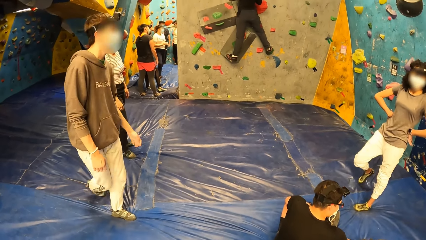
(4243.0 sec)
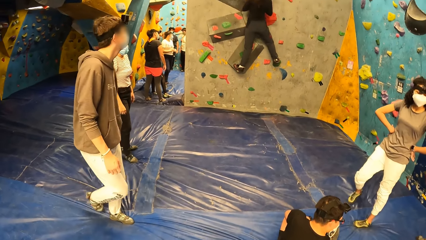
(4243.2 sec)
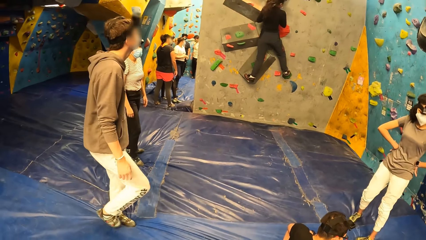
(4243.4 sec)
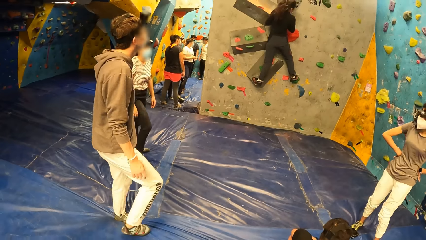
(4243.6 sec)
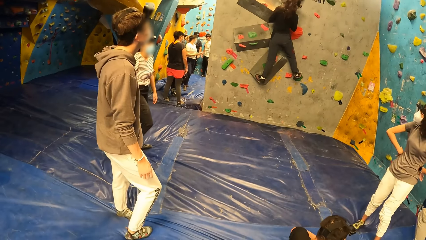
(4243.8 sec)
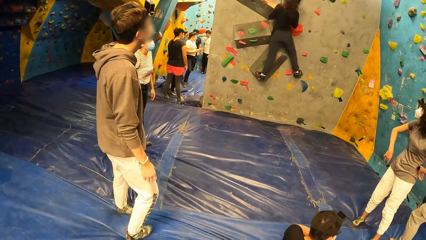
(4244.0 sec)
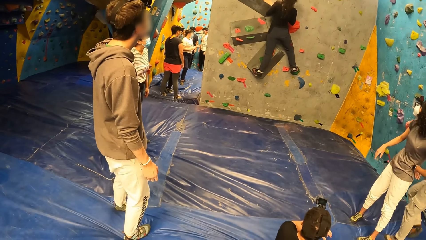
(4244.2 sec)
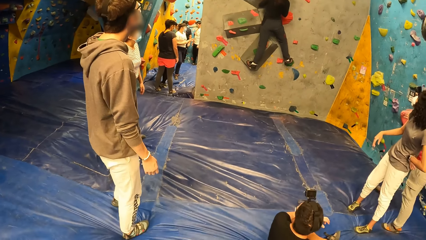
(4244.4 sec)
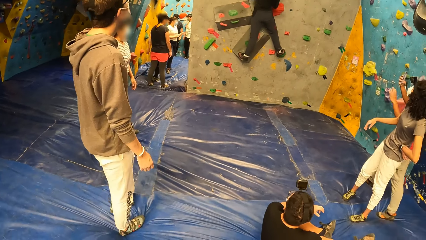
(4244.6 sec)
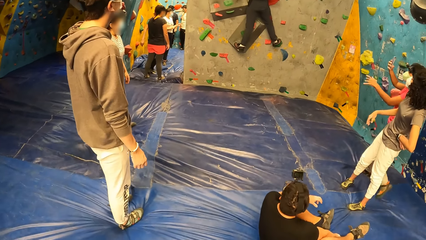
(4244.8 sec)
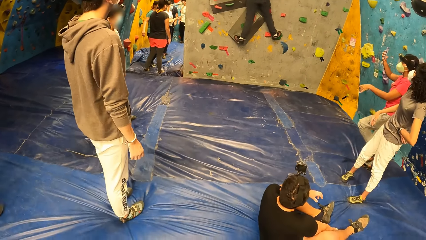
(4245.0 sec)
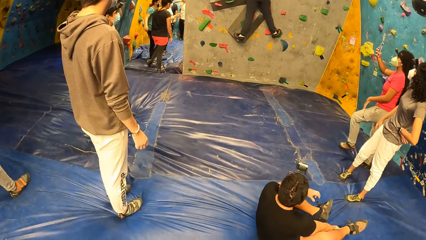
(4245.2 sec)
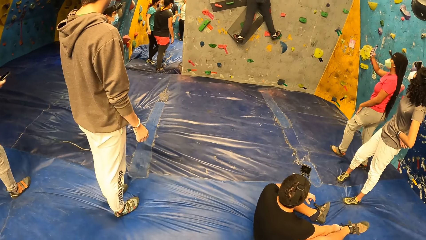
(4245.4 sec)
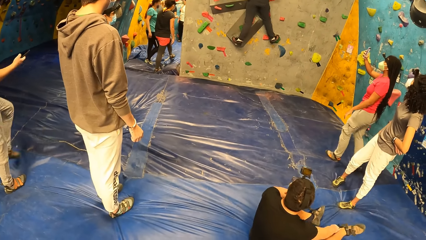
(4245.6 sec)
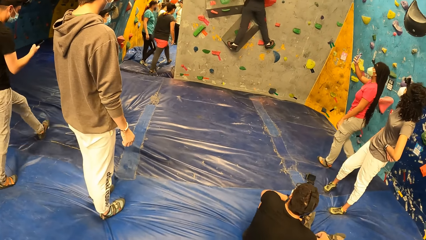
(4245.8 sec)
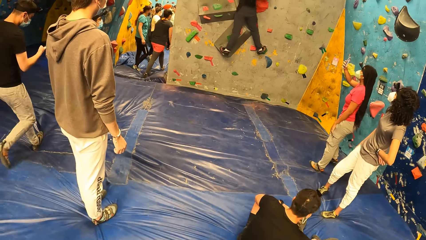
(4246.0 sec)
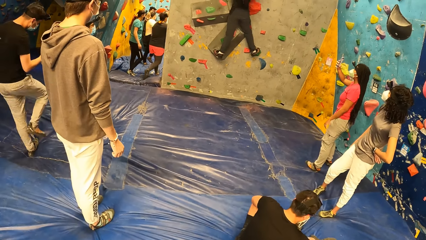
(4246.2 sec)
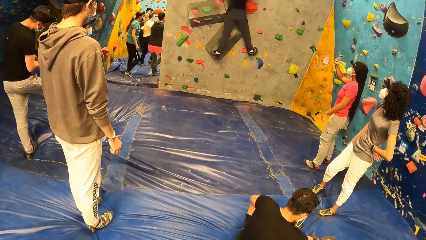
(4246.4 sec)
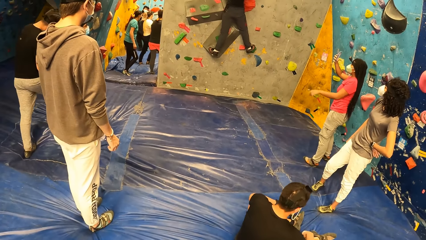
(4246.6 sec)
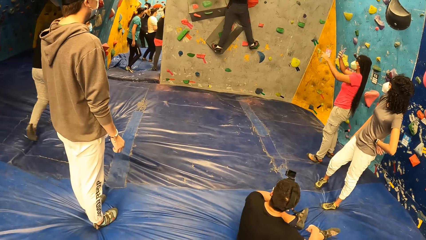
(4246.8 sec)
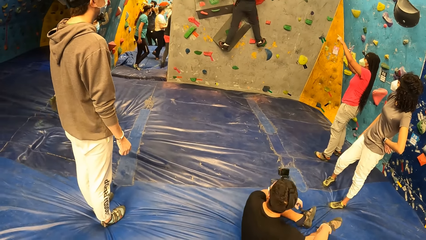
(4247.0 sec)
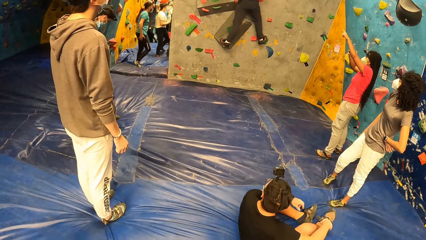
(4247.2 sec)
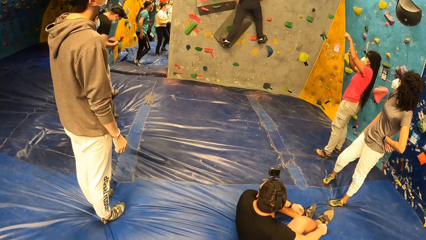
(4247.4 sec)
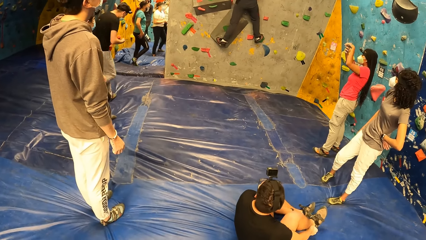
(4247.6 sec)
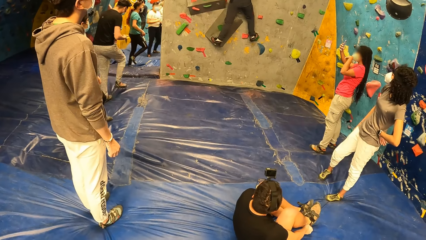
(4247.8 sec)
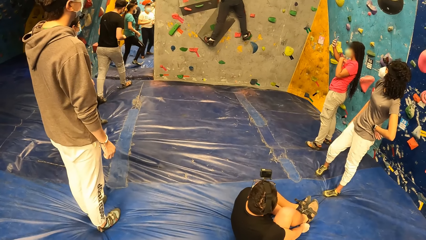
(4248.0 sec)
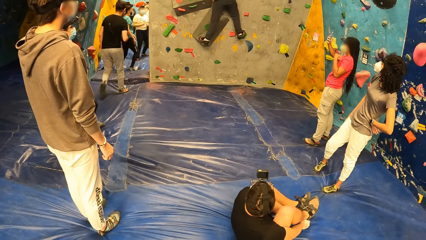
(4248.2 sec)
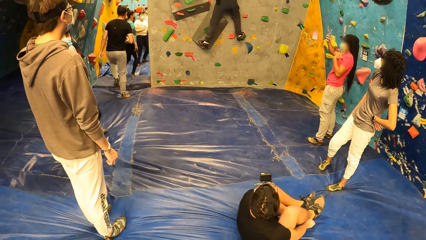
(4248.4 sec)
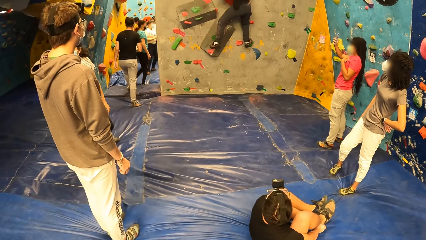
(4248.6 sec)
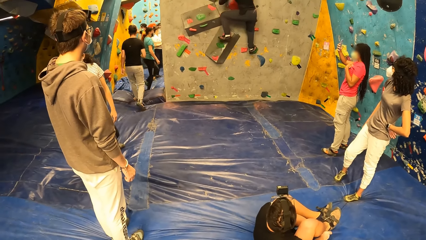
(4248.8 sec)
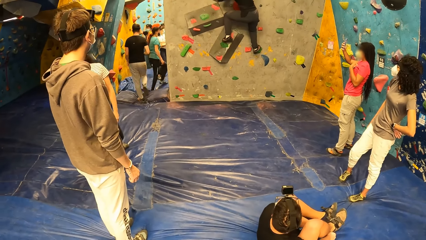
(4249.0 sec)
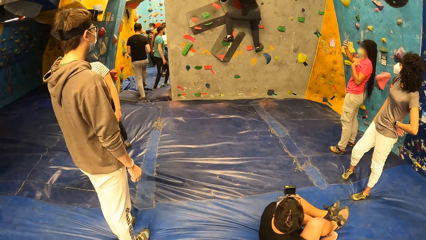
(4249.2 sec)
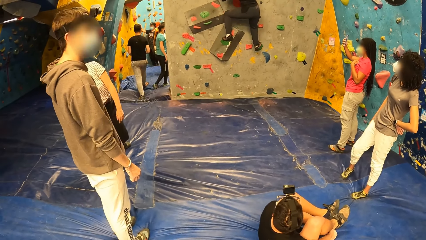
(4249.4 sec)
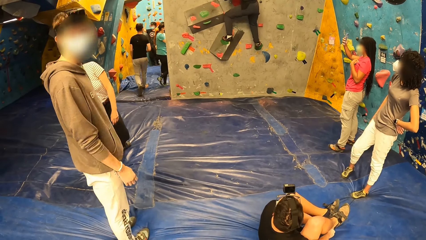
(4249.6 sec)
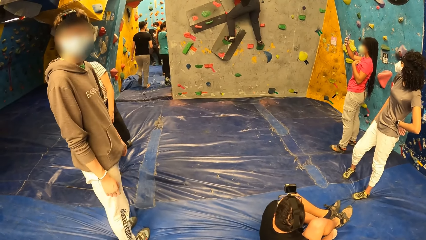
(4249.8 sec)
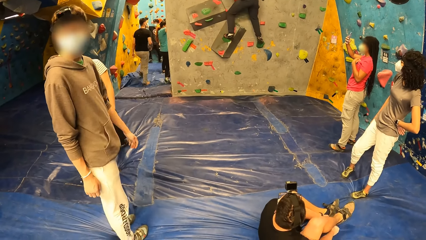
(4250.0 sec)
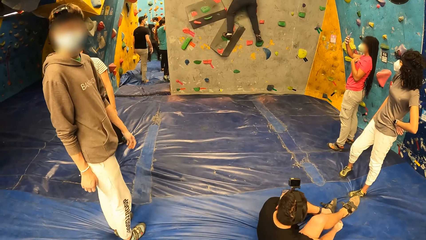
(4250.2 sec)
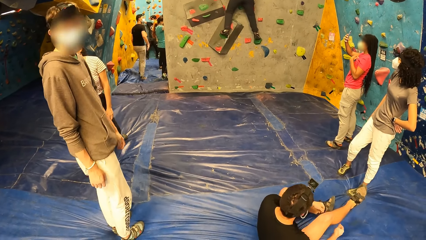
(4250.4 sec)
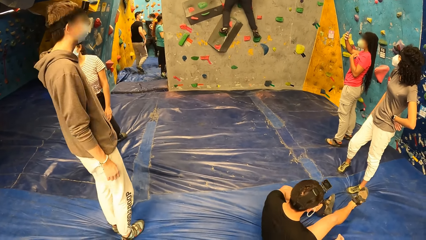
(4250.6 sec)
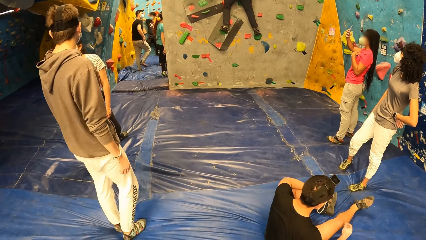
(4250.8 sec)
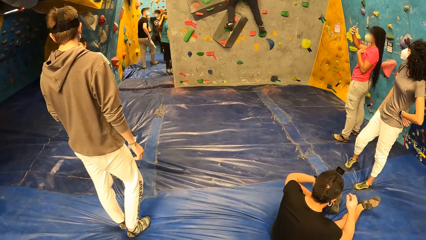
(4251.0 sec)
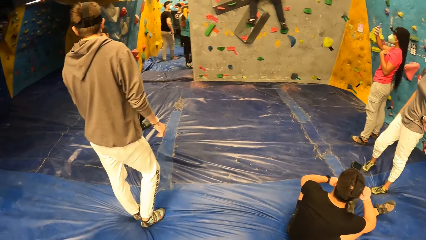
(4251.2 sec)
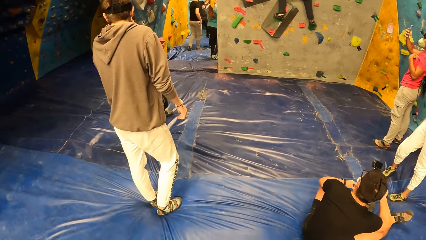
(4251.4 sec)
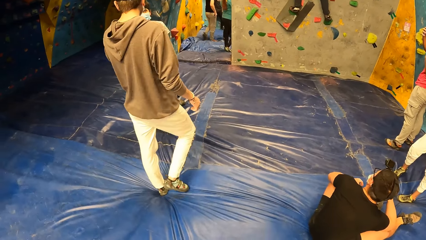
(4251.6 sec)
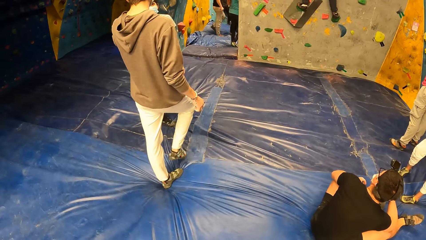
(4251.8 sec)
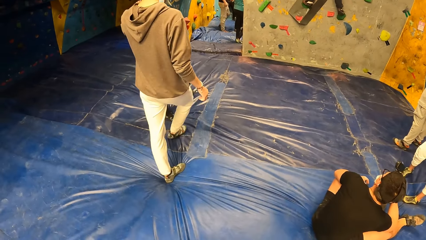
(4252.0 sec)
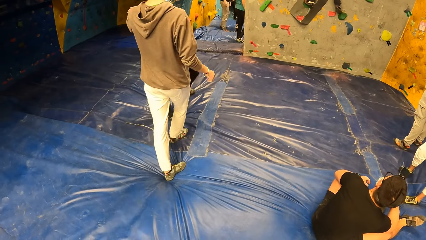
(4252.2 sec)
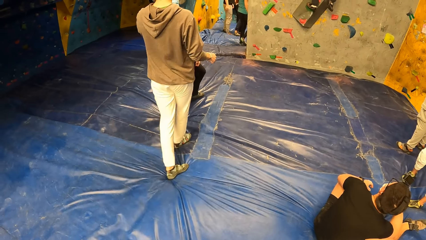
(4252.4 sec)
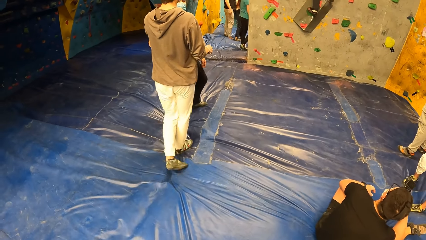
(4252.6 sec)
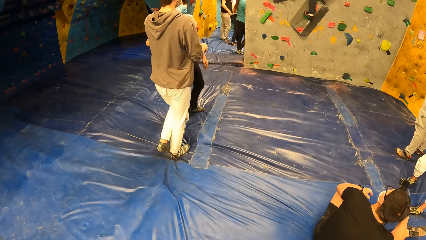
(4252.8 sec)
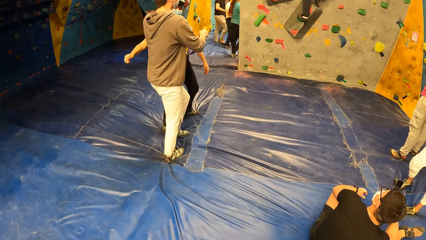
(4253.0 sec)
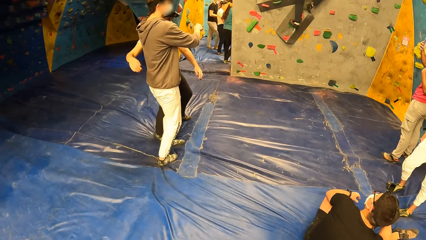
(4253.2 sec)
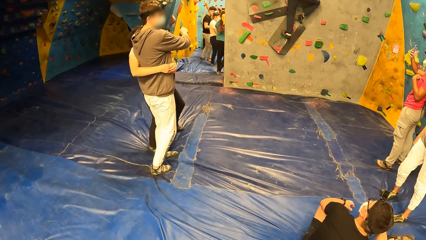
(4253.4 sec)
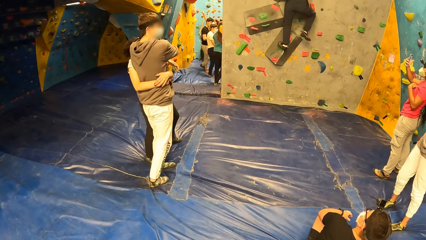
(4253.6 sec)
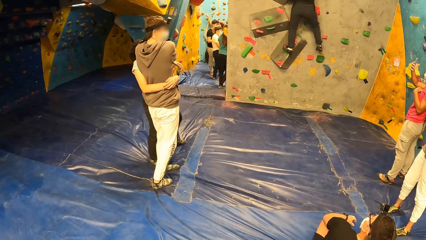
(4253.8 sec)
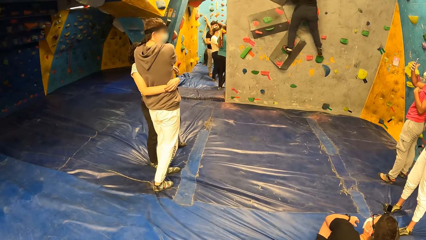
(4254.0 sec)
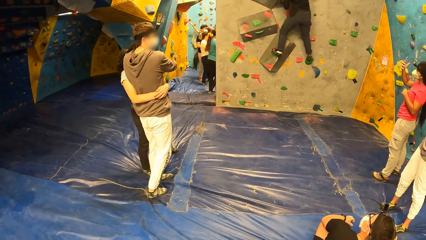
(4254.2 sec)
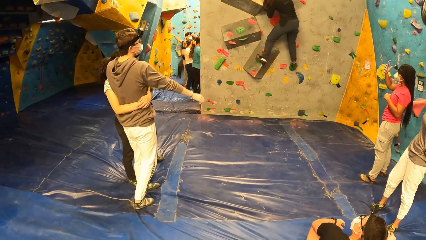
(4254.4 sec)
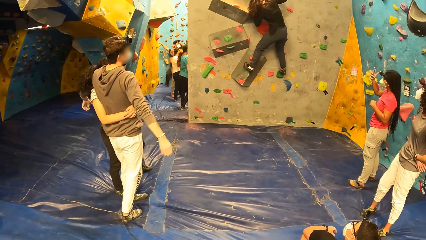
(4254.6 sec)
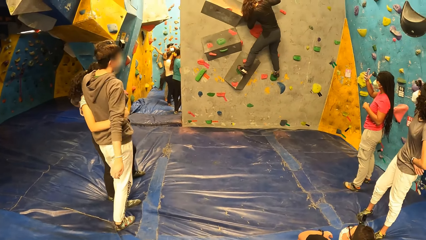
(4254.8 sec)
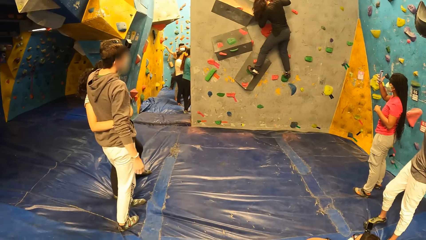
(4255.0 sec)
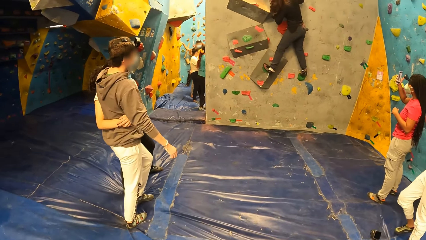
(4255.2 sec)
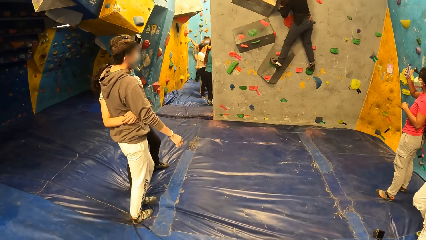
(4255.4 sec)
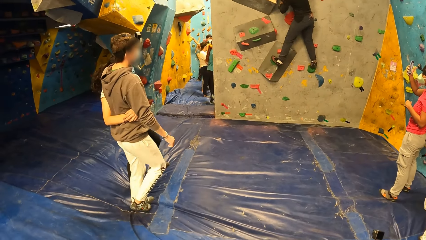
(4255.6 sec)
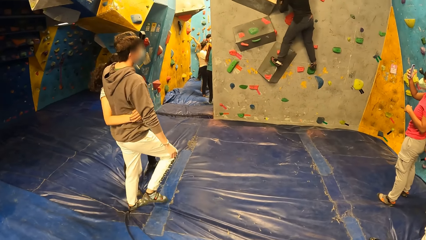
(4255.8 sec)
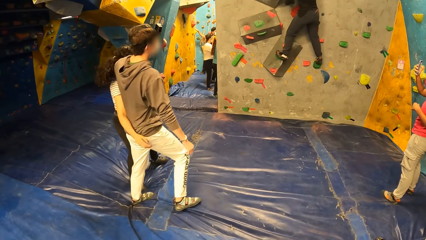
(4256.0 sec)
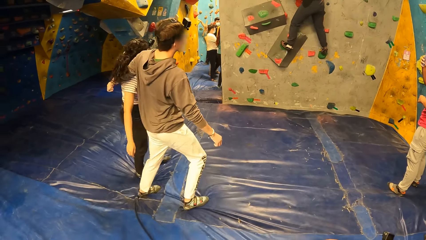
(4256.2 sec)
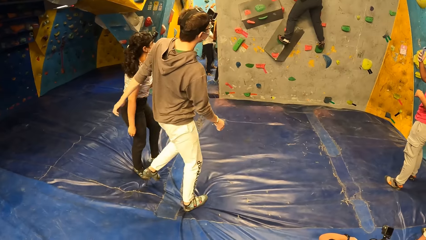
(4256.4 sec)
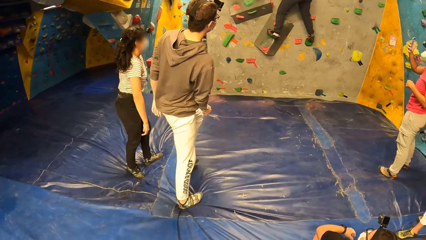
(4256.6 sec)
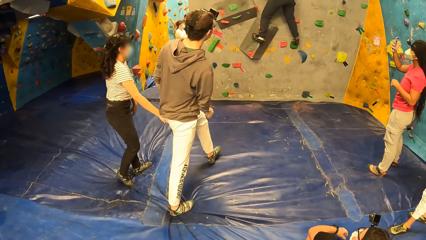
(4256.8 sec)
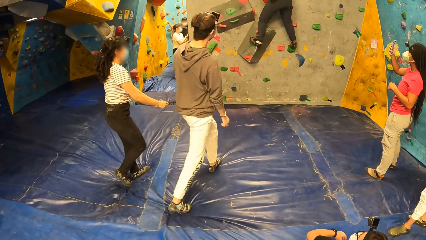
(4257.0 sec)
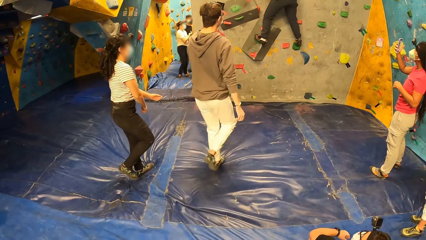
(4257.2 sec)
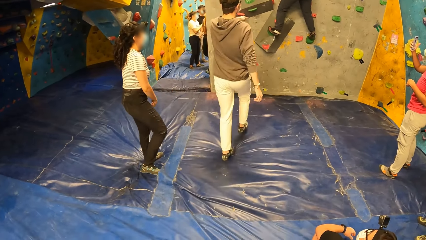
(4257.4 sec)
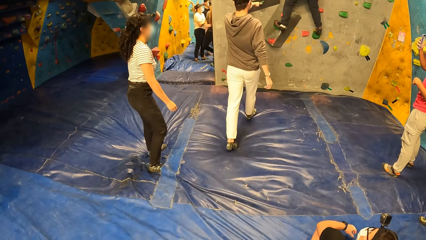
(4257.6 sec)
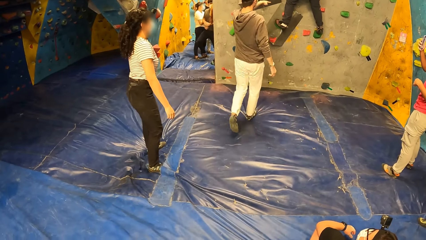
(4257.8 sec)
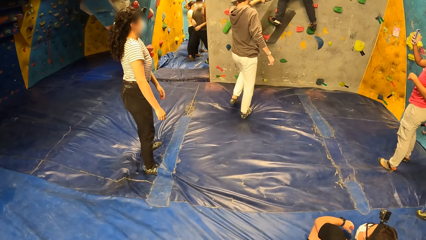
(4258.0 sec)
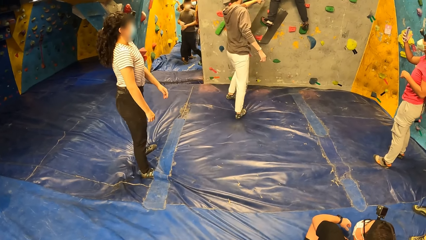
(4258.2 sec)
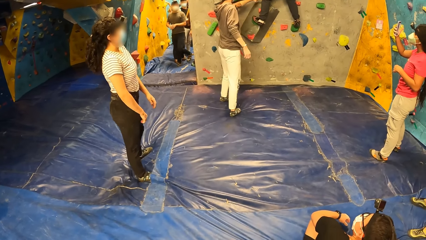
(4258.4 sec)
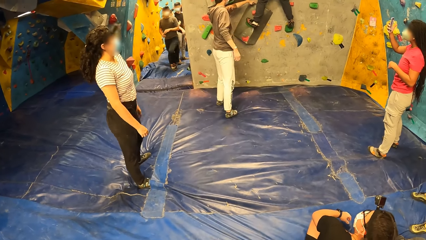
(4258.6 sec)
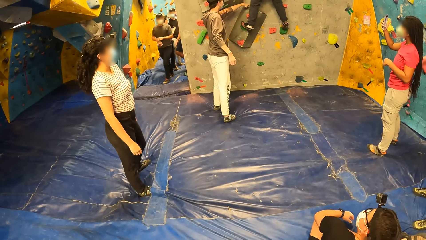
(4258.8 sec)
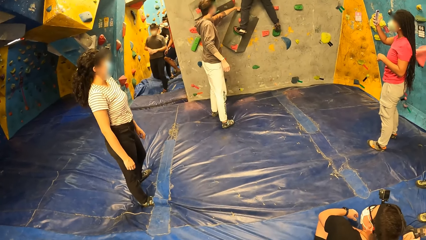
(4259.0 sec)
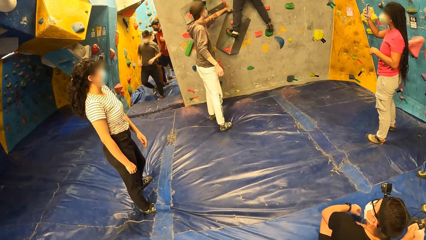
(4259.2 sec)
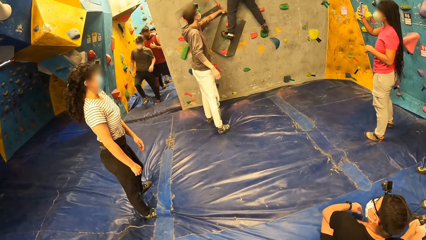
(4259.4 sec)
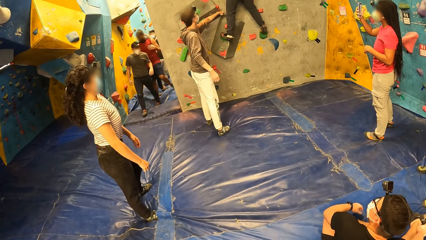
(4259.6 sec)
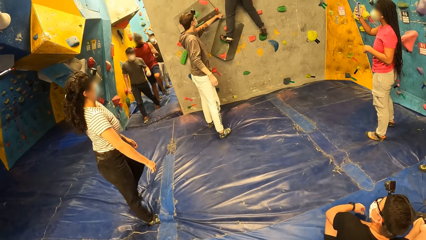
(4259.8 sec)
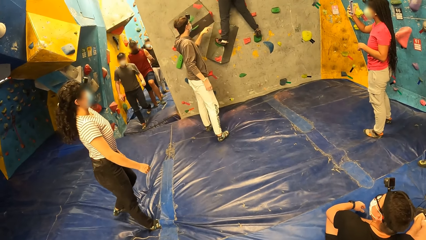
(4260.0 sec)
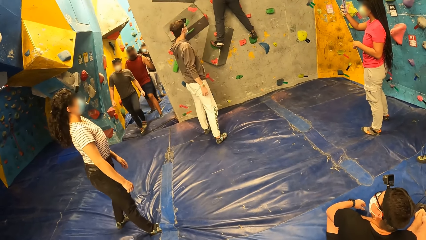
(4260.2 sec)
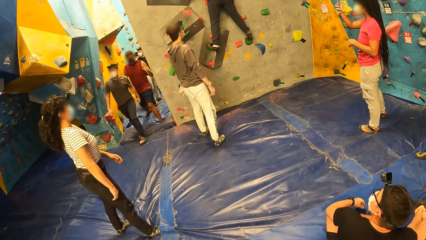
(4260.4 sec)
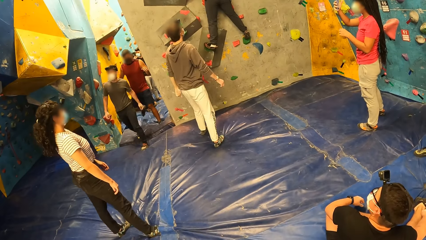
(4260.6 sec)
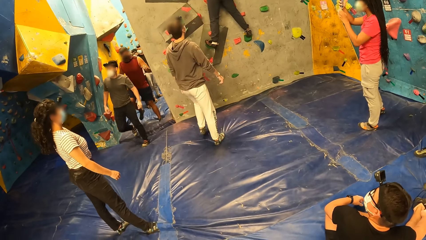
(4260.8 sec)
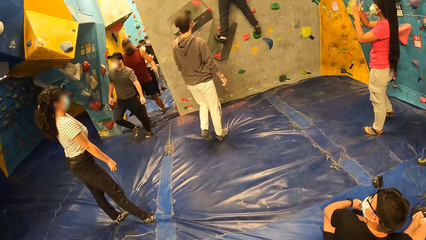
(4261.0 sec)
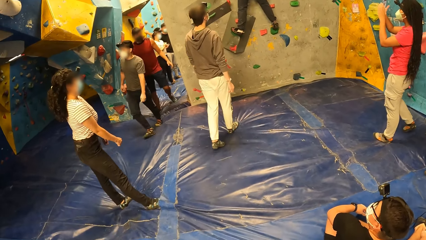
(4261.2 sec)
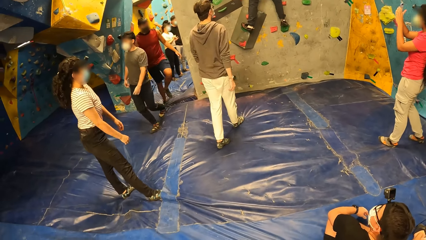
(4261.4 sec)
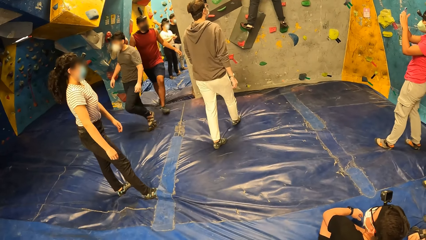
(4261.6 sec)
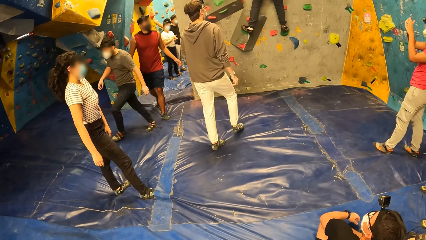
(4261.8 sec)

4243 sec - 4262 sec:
A woman holds the phone in her right hand. She points at a hand hold on the wall with her left hand. Another woman hugs a man. The man points at a hand hold on the wall with his left hand.
